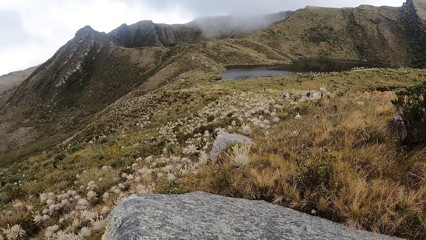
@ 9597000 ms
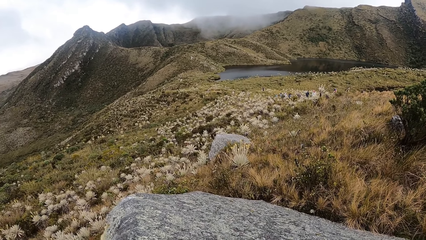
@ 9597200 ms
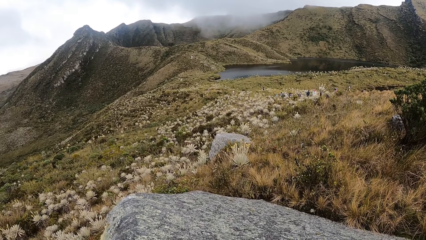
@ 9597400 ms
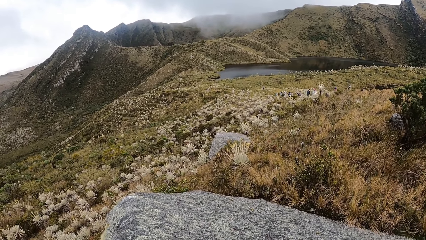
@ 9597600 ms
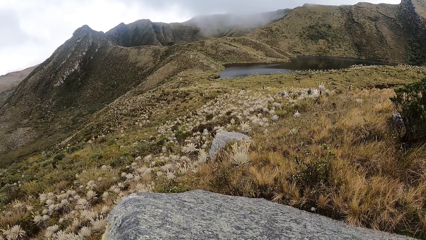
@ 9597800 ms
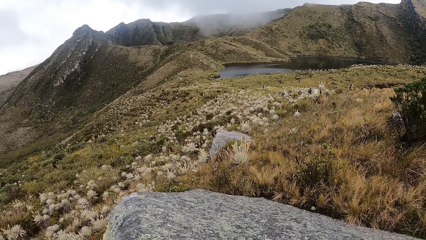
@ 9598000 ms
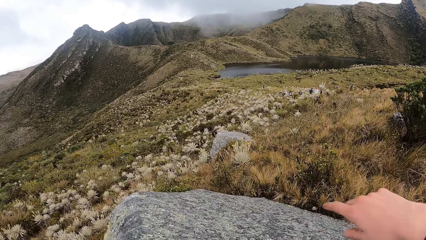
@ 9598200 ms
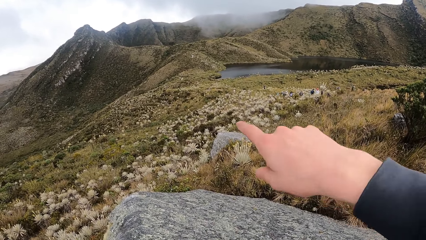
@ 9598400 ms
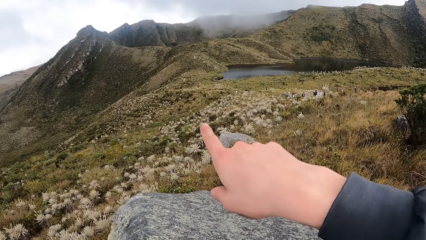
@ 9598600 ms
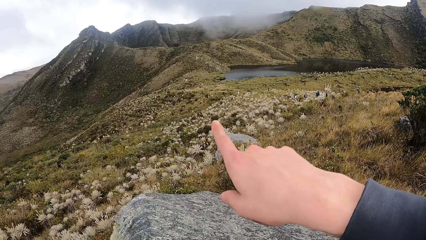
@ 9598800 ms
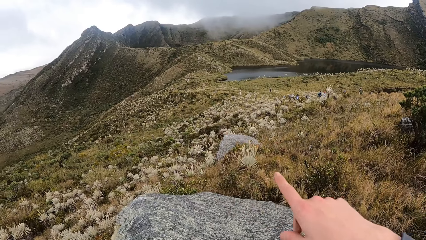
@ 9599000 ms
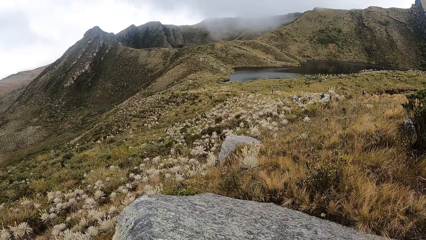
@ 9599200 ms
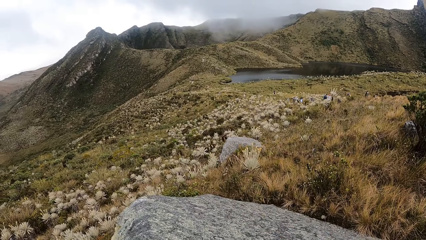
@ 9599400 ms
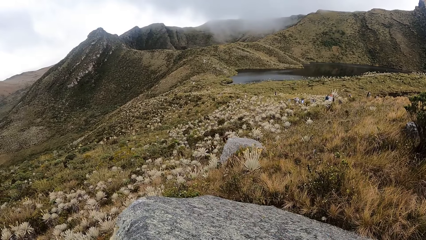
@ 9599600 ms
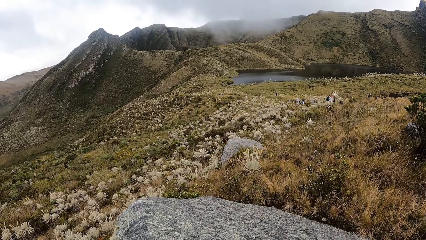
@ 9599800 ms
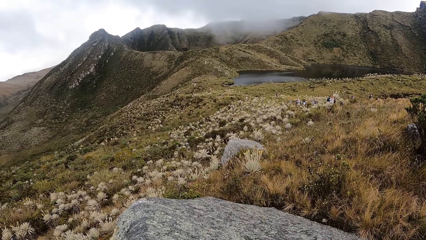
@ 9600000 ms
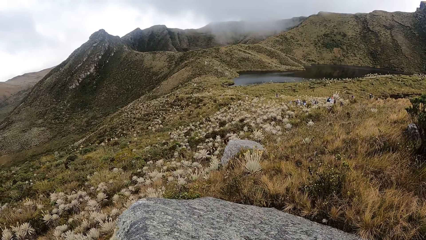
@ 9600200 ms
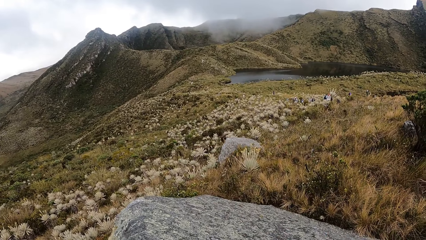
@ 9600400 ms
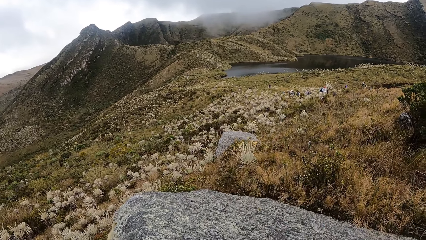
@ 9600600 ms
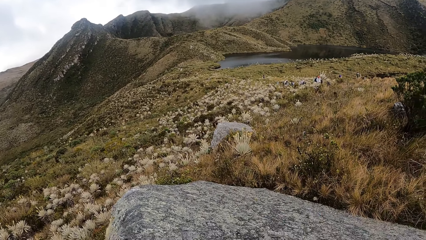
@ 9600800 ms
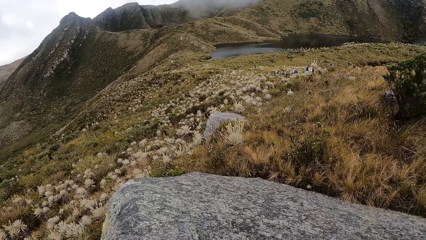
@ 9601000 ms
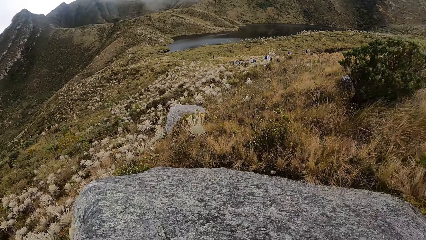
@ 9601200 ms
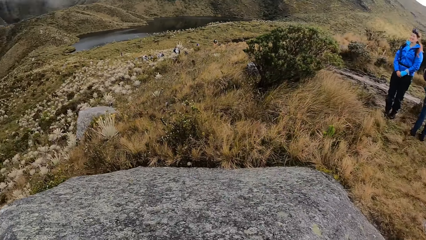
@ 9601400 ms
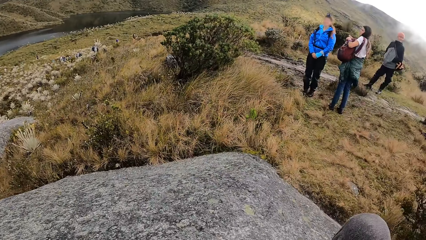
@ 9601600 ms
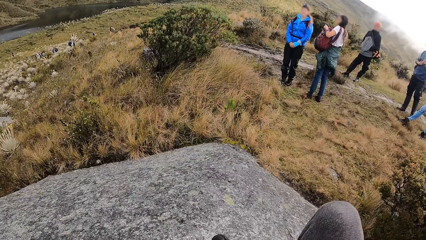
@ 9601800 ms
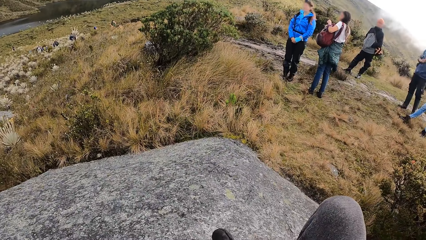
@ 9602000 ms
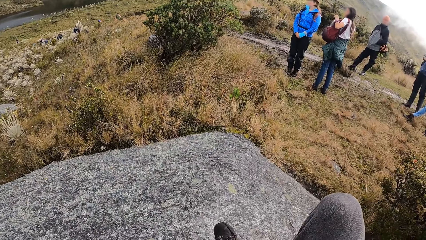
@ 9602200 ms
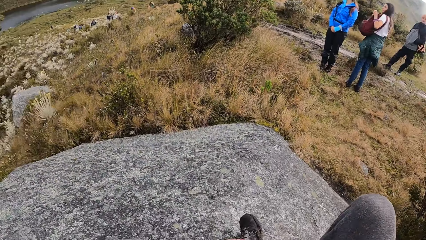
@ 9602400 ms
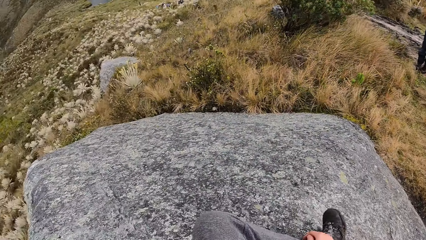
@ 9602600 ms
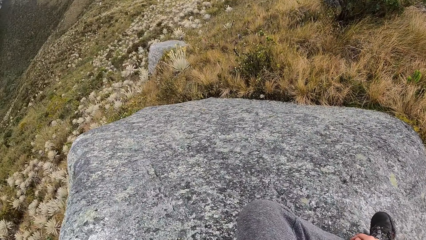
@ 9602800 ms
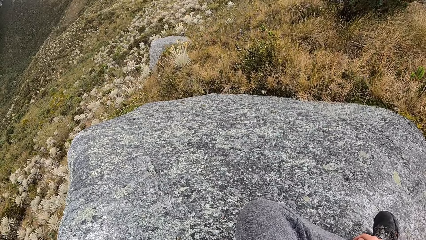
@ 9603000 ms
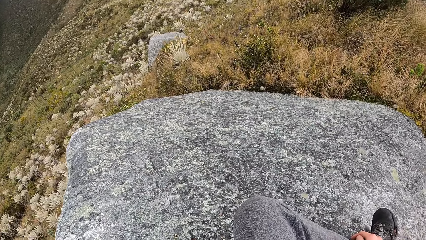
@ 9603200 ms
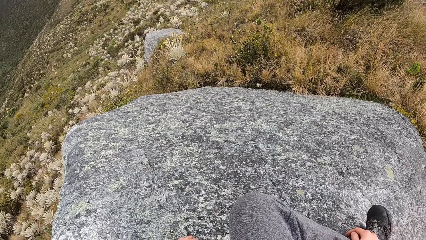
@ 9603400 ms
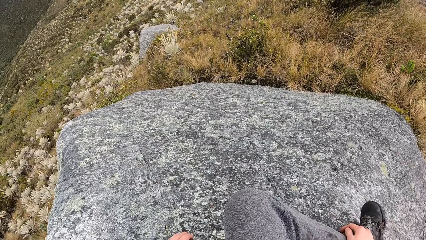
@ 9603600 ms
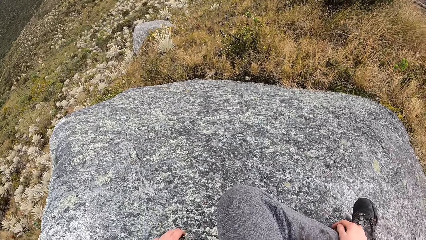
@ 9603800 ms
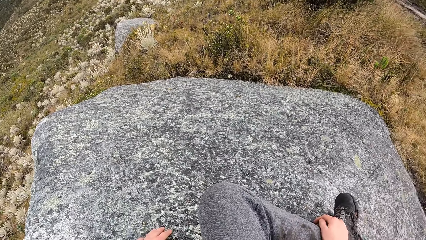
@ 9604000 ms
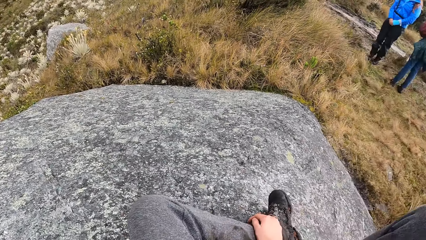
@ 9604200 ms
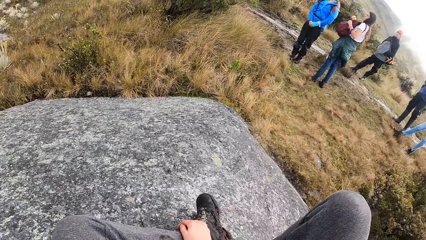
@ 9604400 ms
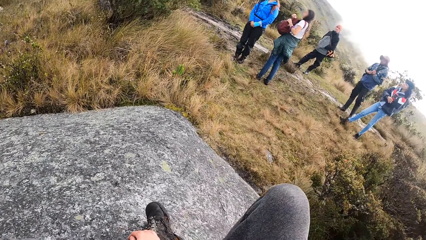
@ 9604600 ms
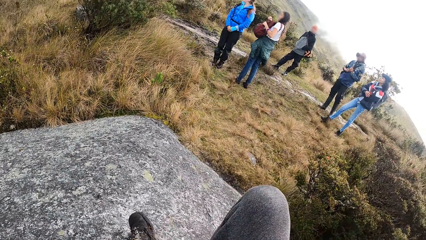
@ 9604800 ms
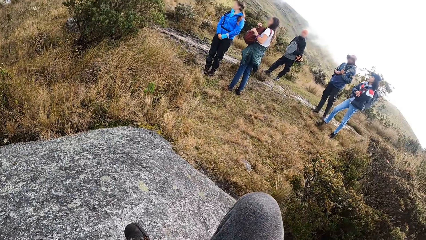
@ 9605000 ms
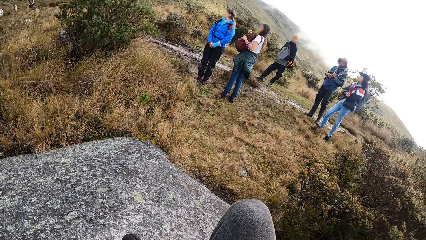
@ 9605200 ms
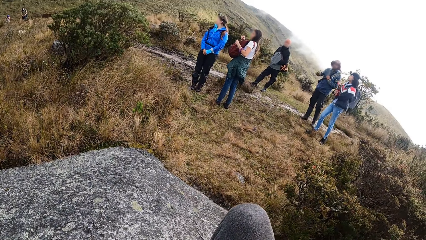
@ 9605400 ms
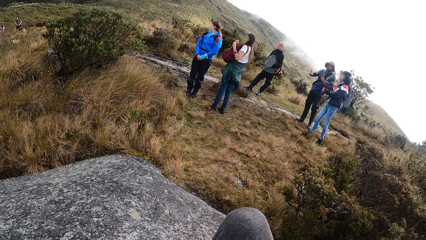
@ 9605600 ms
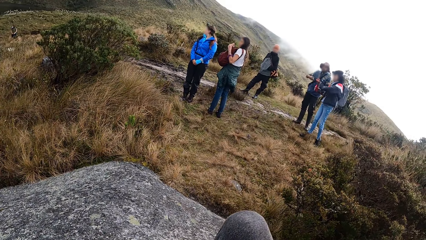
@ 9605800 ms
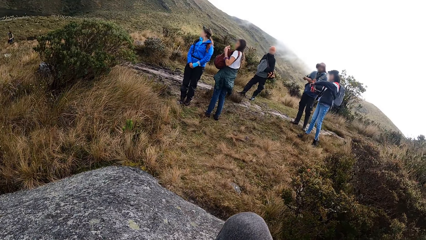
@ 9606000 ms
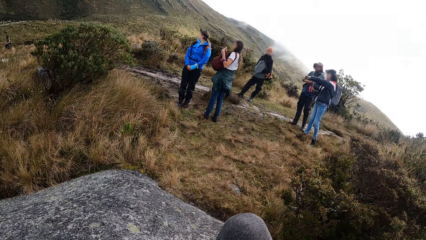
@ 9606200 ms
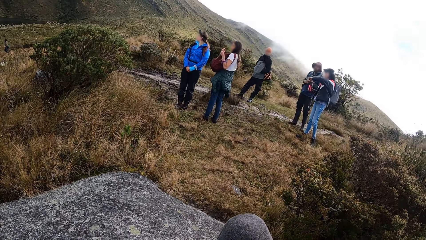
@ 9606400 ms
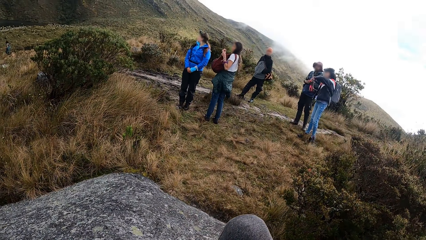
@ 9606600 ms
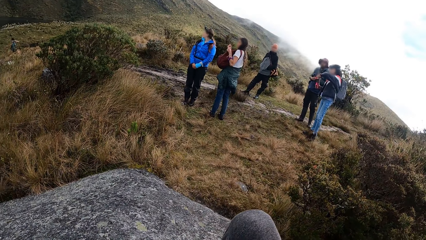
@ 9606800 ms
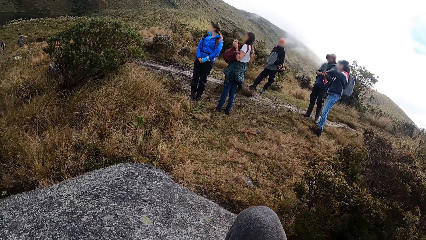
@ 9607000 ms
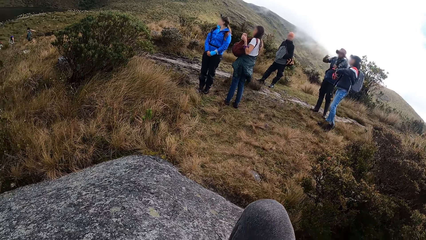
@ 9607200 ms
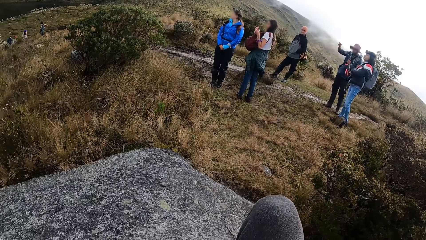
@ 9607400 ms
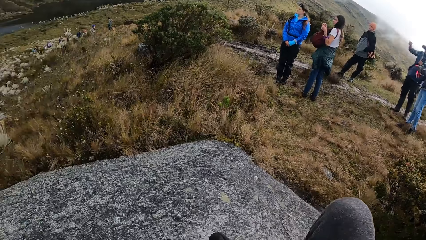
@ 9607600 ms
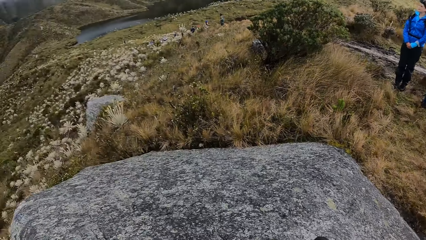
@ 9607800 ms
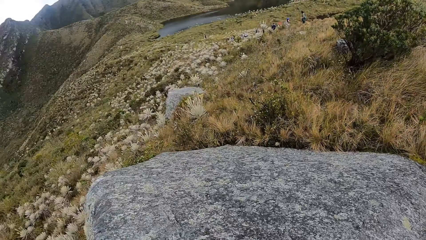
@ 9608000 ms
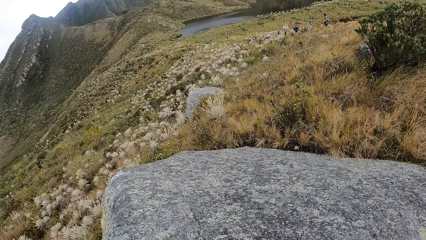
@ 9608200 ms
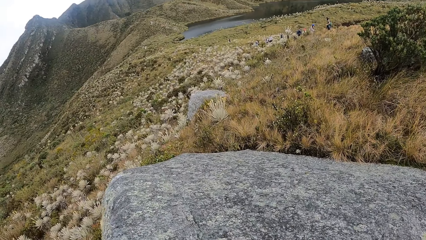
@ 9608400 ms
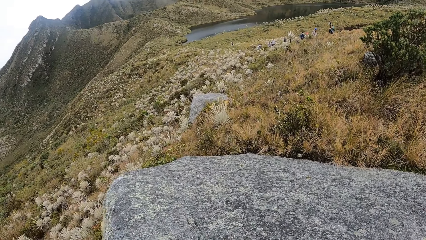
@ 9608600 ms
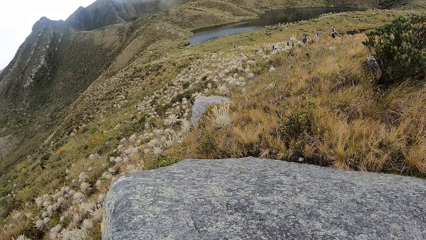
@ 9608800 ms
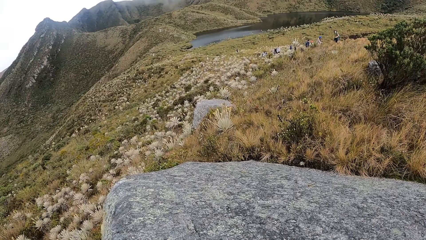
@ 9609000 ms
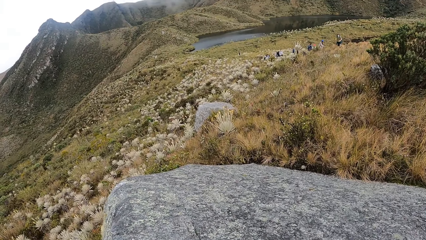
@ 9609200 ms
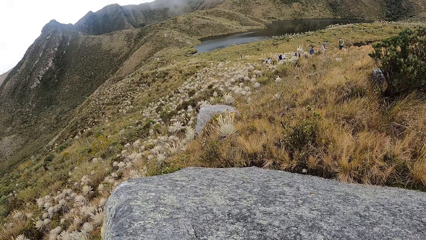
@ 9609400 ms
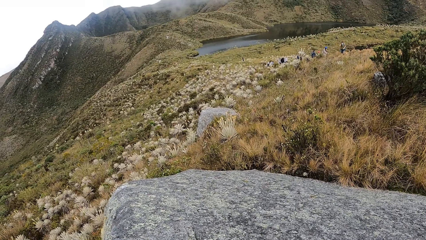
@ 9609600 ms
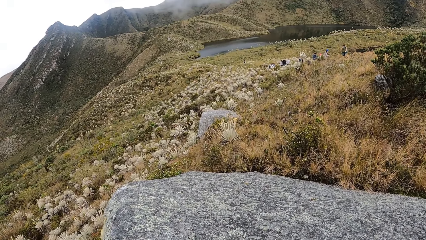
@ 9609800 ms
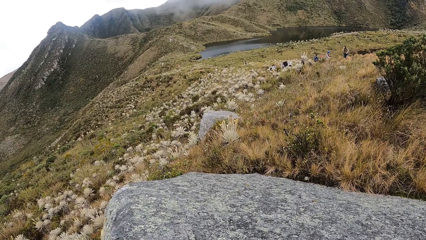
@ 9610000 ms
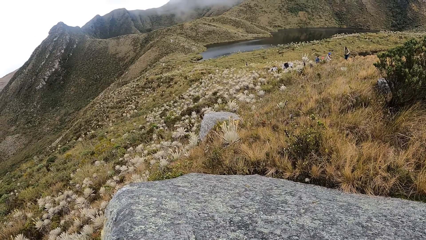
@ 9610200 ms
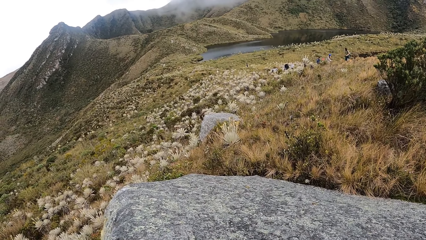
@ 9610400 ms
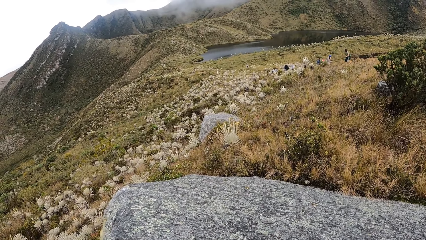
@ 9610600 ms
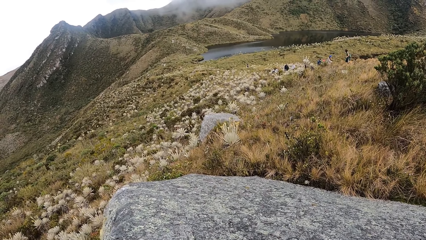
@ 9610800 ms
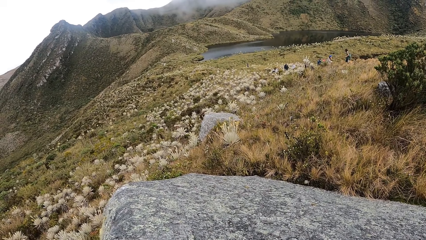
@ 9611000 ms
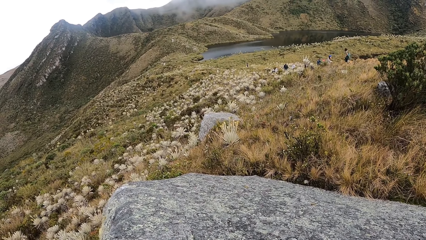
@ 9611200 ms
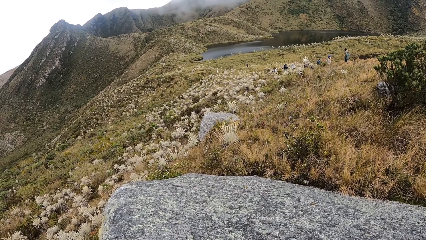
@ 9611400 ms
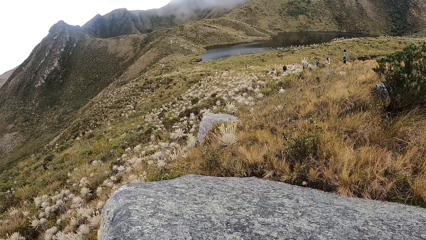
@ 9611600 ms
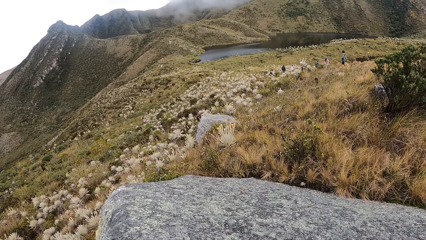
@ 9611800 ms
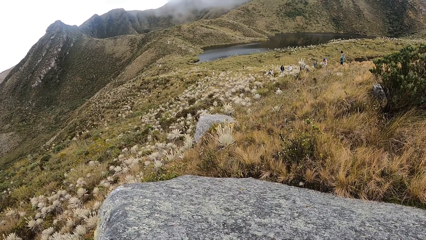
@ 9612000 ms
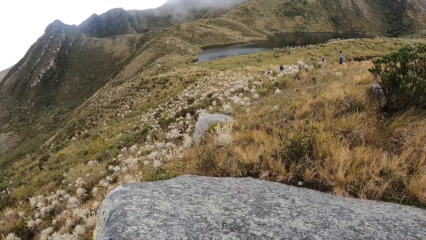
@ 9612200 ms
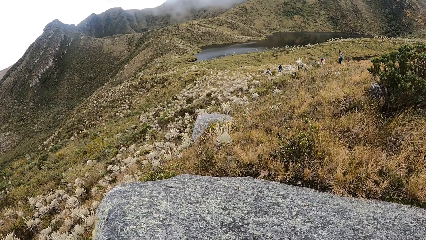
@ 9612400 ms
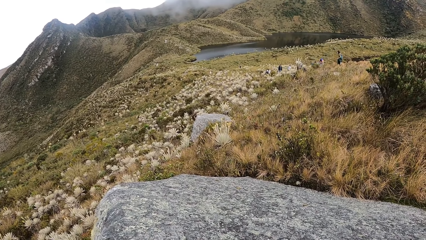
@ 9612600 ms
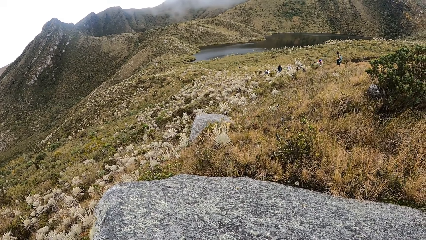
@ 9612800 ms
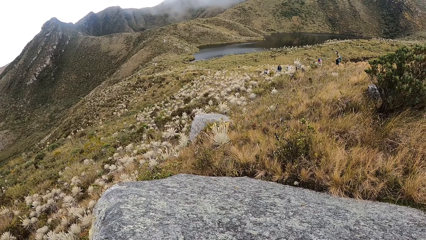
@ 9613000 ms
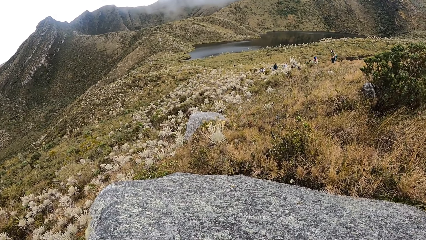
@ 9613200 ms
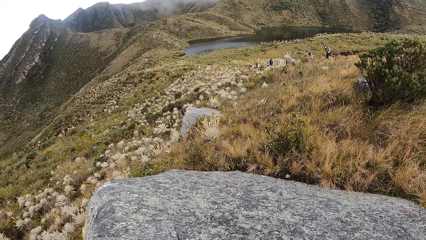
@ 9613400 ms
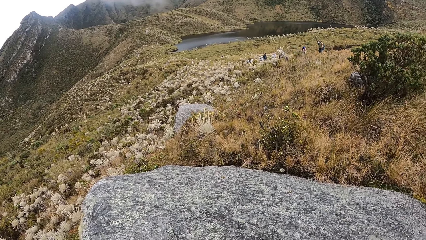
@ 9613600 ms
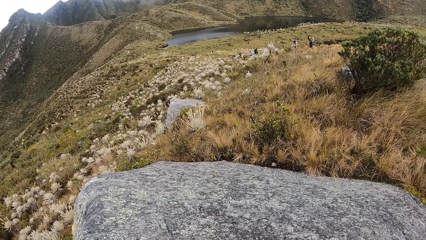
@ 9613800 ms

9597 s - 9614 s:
The camera wearer points his right finger in the air, out to the mountain.
